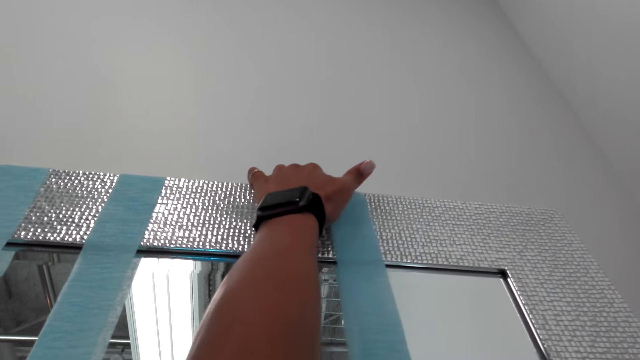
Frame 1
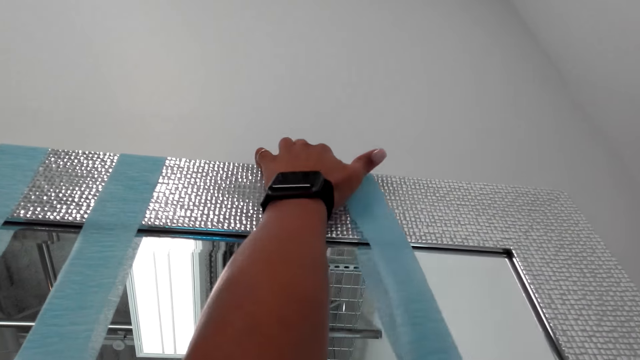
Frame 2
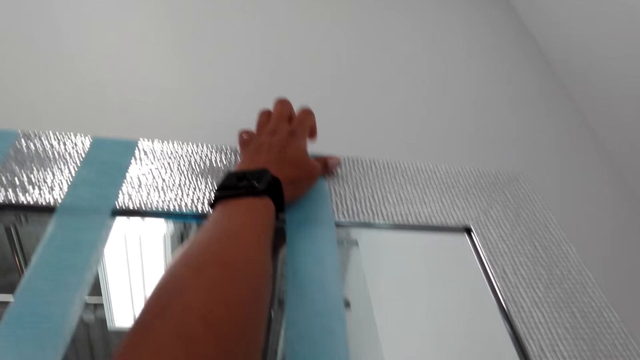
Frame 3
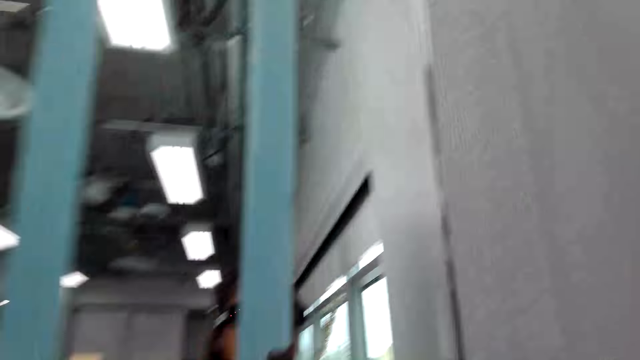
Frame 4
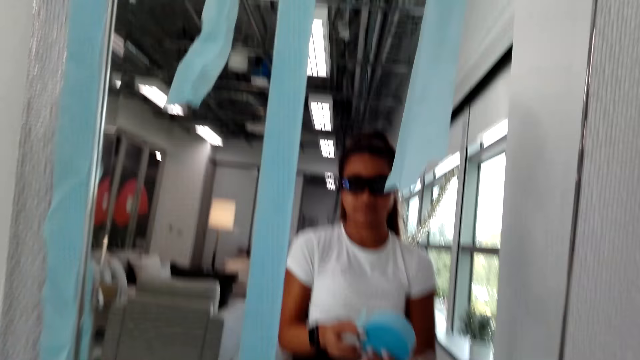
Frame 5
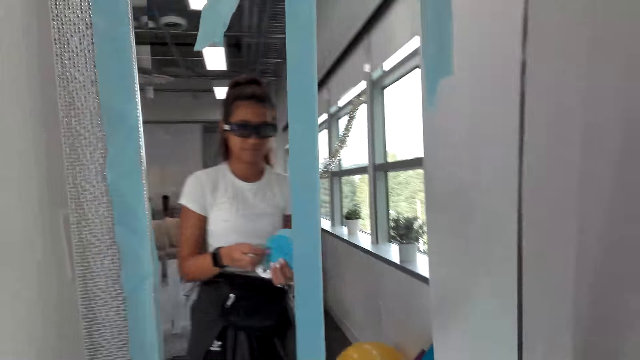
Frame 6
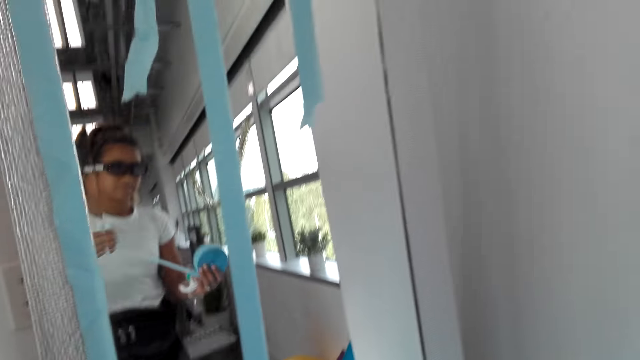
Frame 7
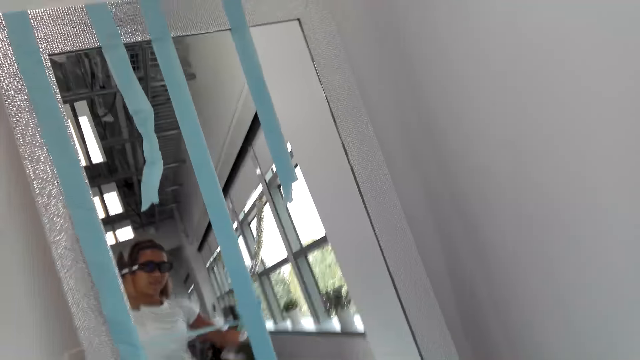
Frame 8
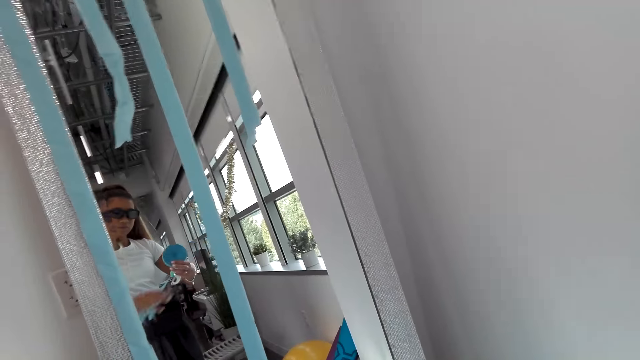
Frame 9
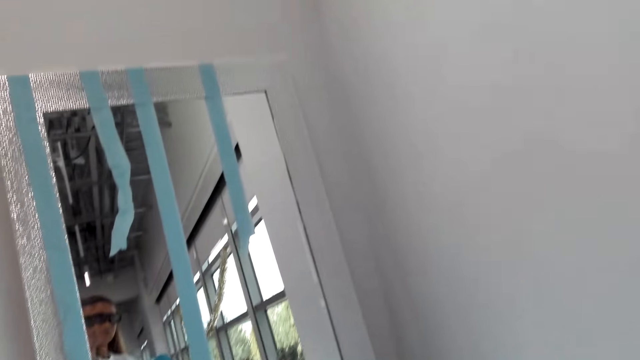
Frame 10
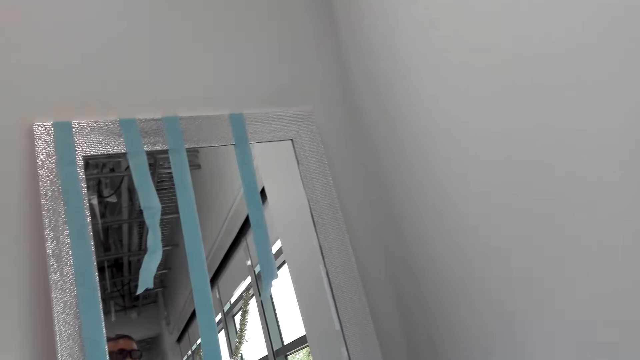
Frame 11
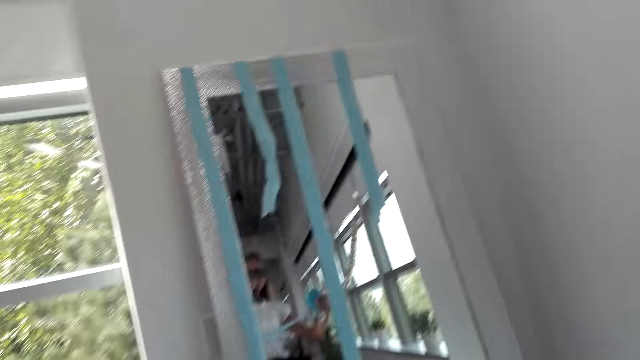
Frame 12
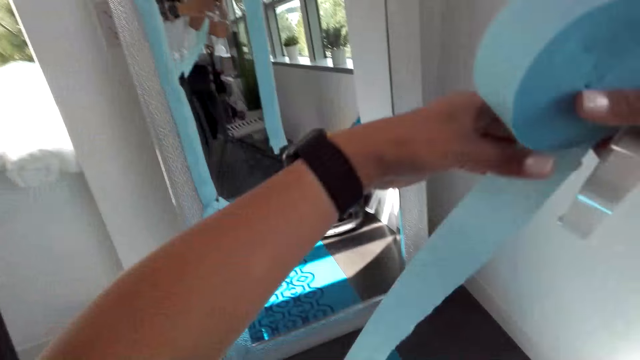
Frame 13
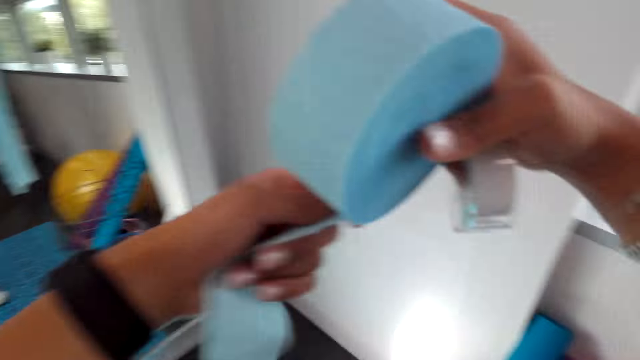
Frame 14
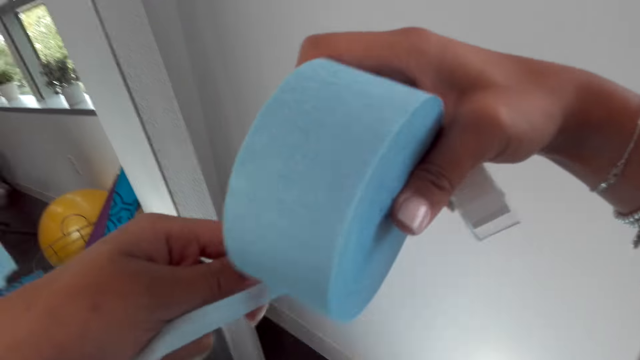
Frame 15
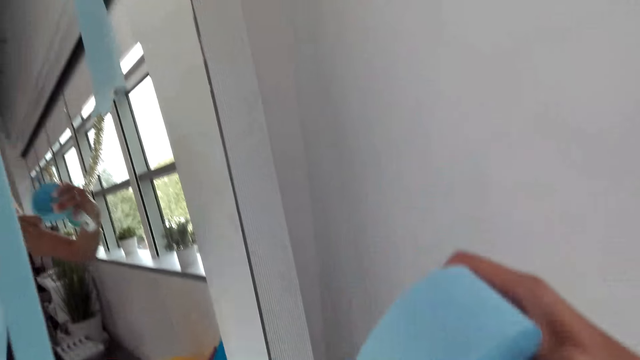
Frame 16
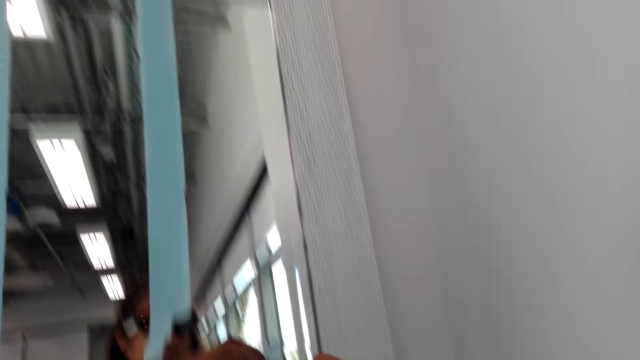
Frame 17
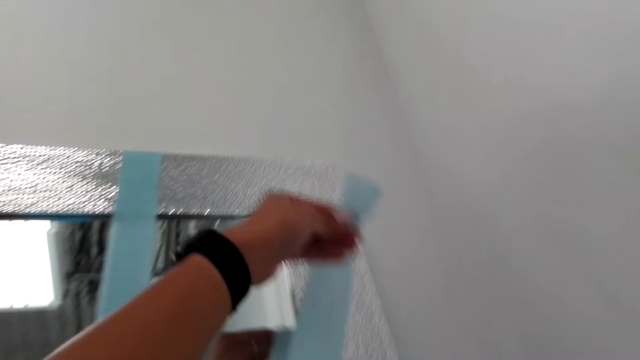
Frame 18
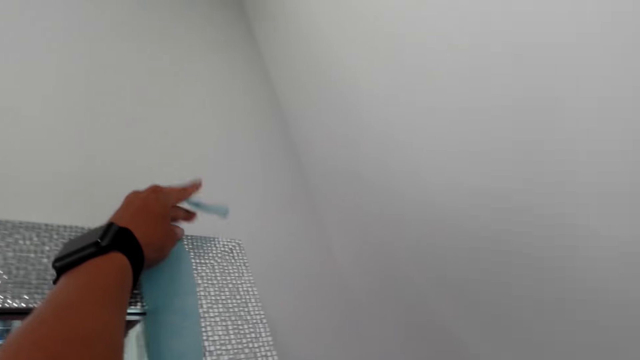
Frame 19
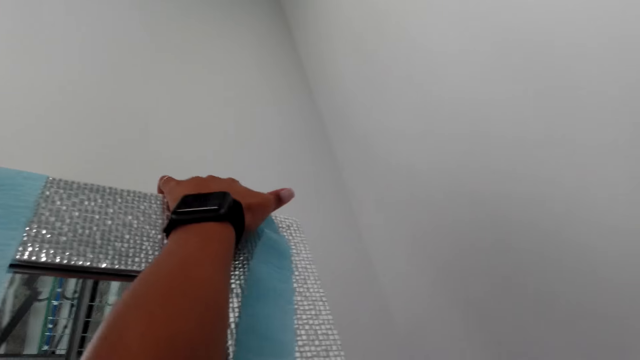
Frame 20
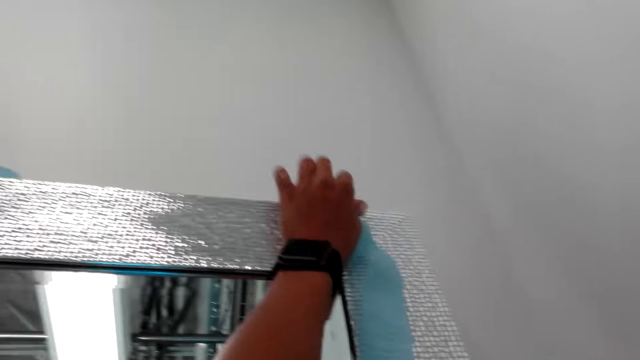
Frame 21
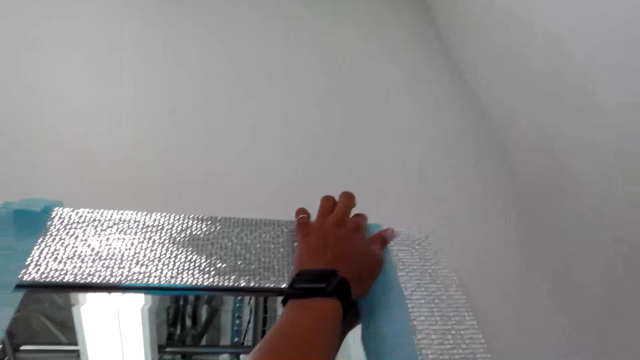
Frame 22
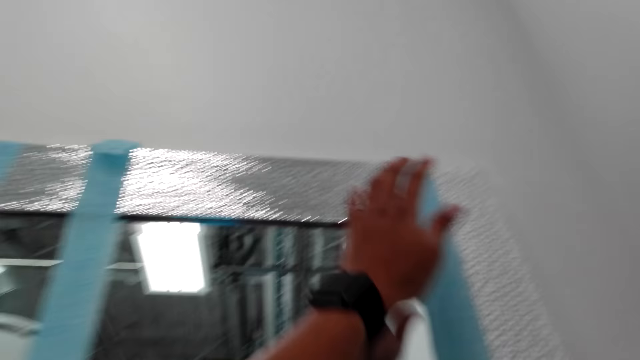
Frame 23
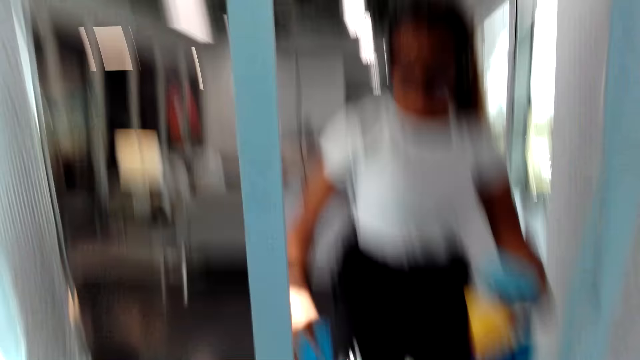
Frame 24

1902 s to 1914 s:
The camera wearer rolls out the decoration. They look at the mirror. They converse with a man. The camera wearer cuts the decoration. They decorate the mirror. They put the decoration on the wall.

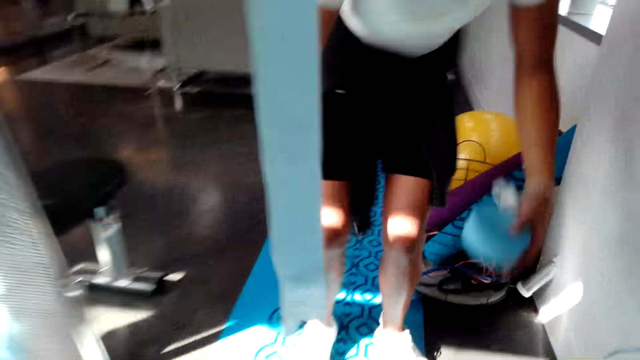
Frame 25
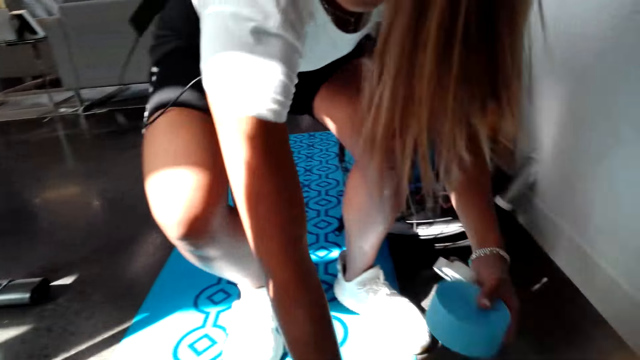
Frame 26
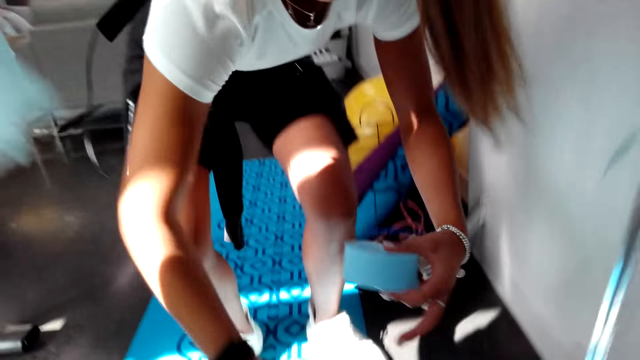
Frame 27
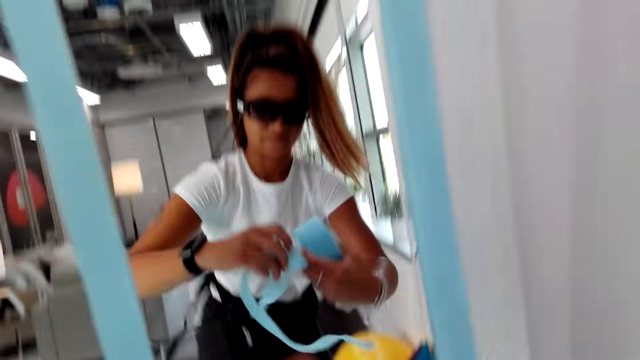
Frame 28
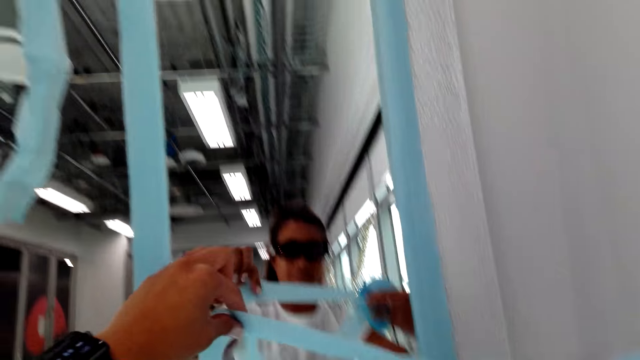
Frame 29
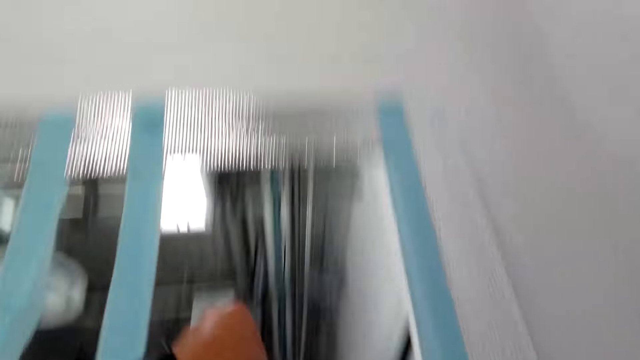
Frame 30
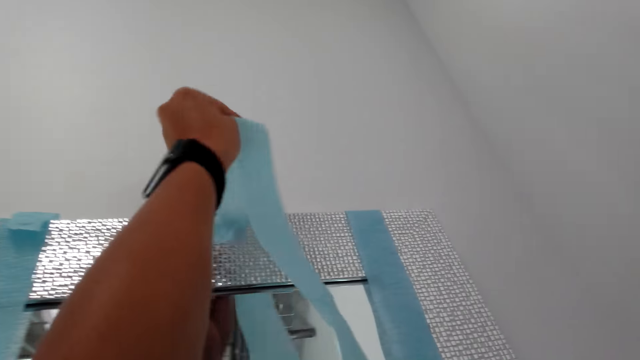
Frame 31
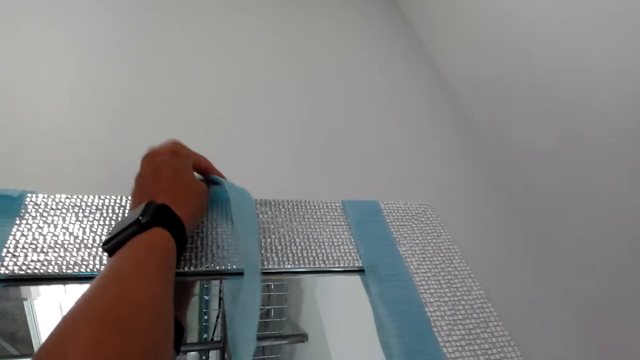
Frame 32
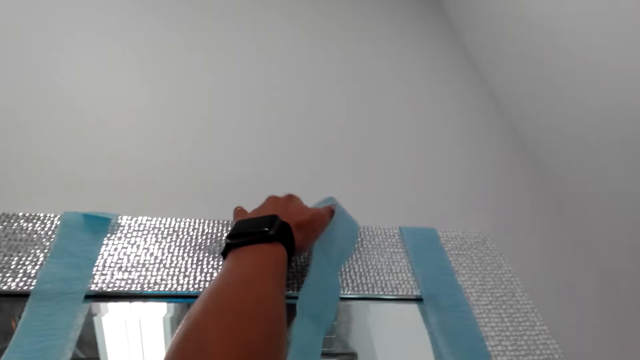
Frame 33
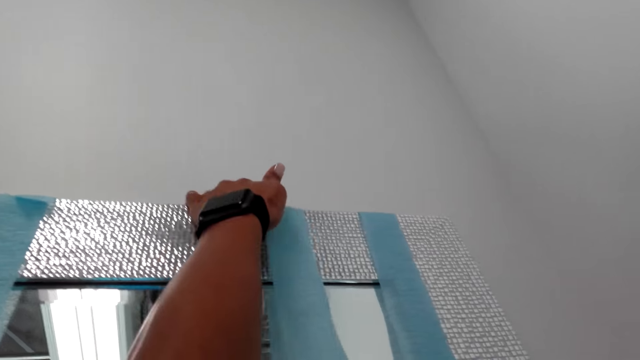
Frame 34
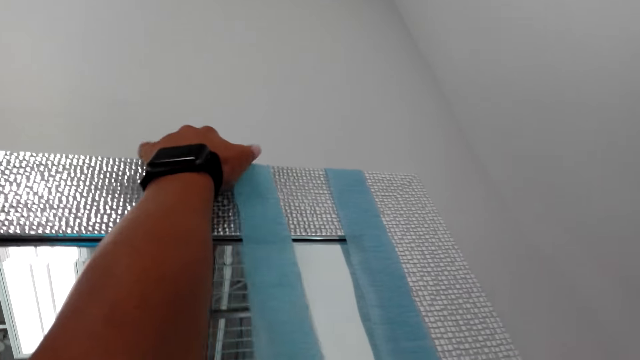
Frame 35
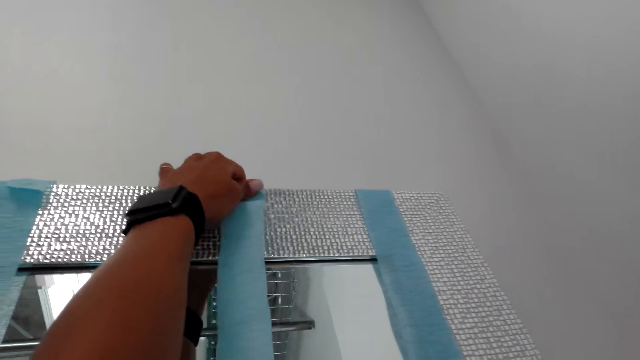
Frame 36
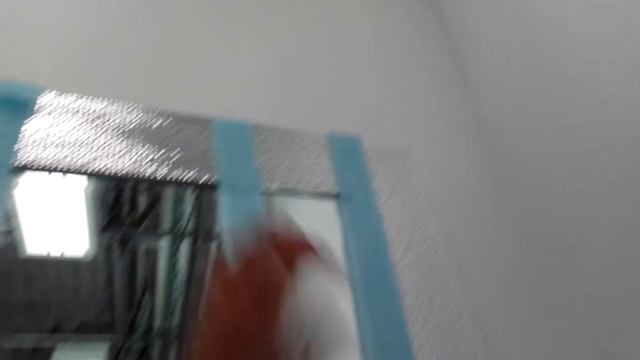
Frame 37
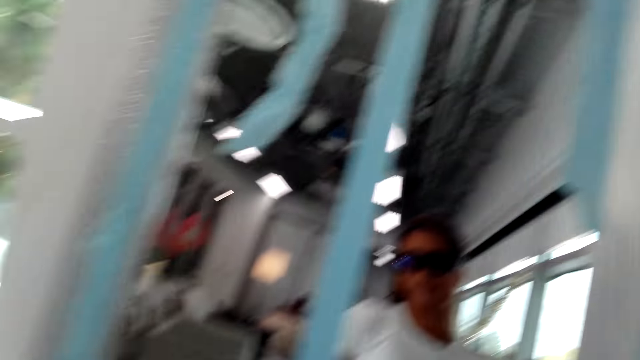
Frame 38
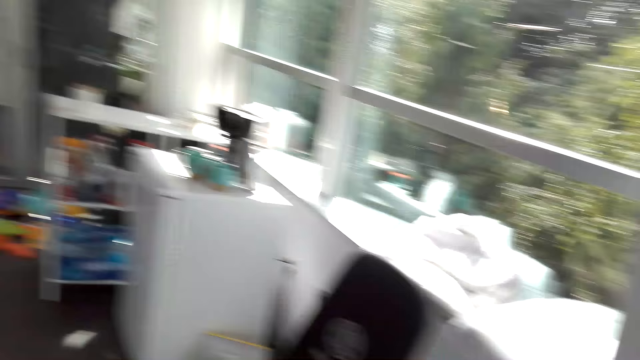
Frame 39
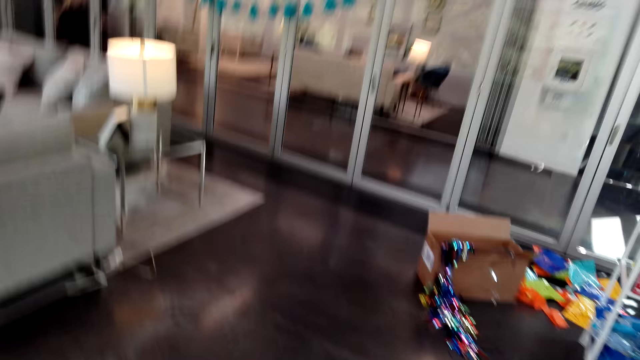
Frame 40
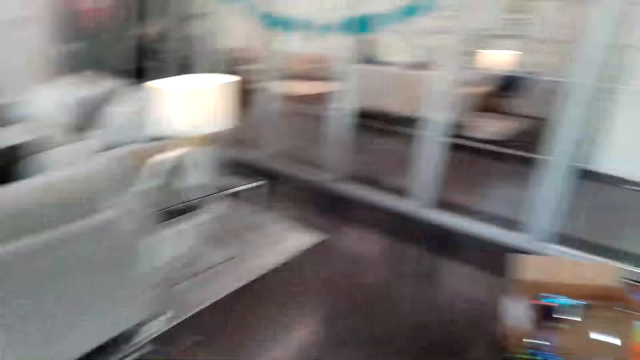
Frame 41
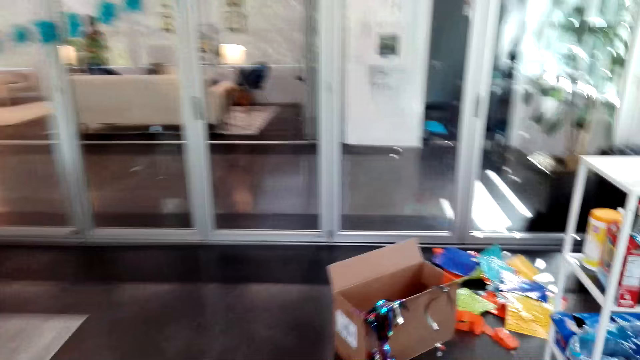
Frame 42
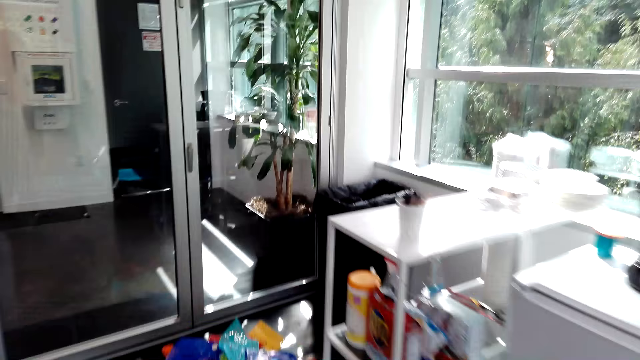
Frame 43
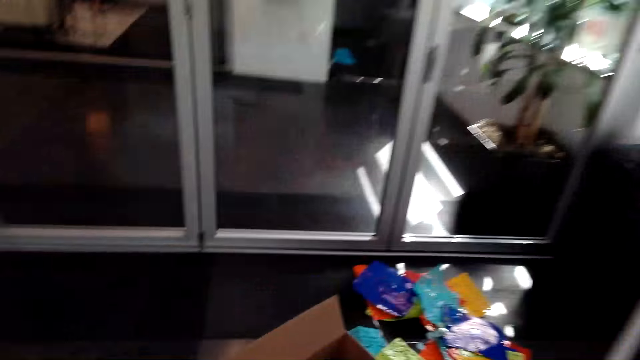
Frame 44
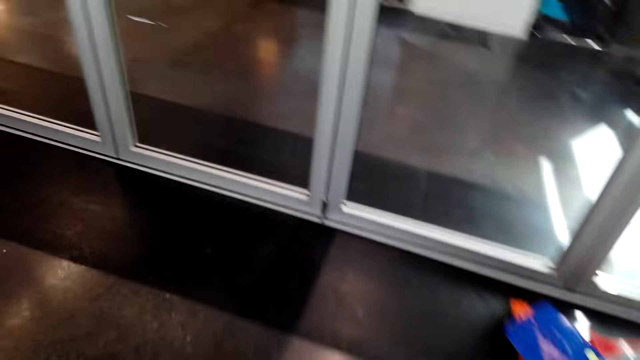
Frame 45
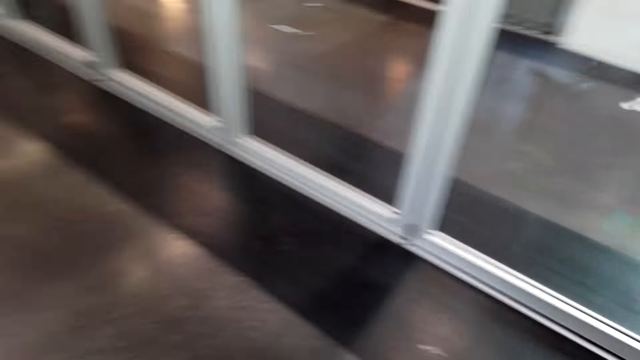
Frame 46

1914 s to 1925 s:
The camera wearer collects the decoration on the floor. They put the decoration on the wall. They move around. They look around the house.
